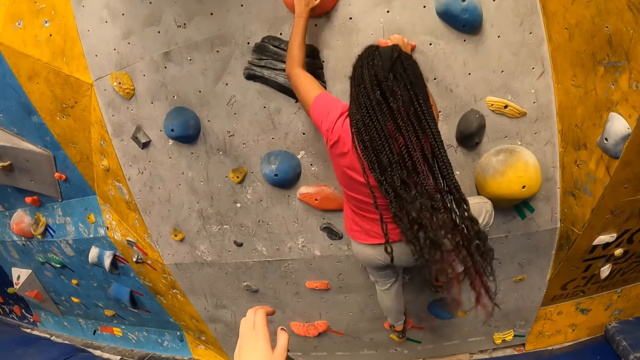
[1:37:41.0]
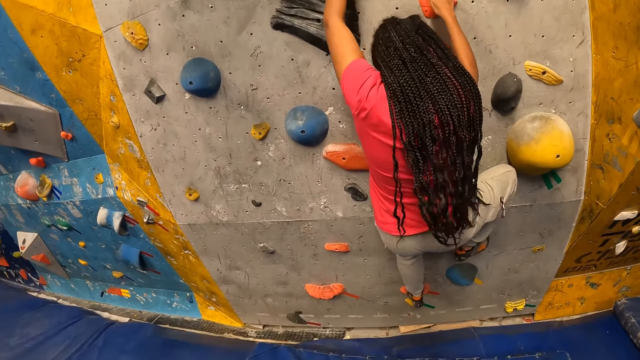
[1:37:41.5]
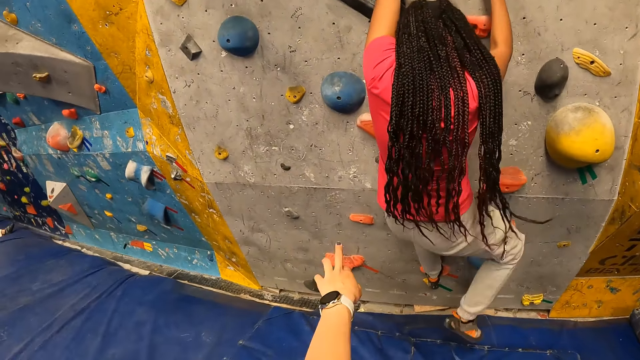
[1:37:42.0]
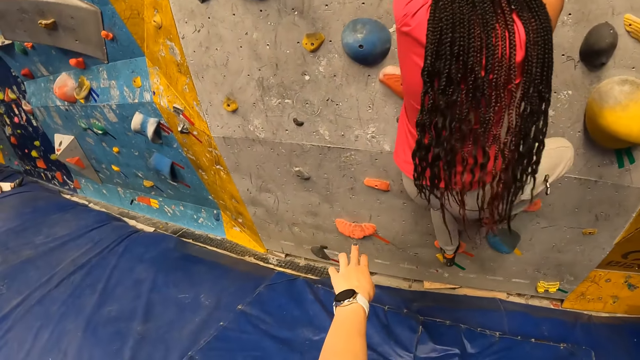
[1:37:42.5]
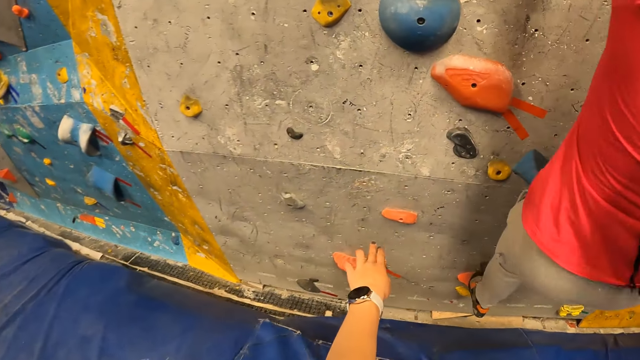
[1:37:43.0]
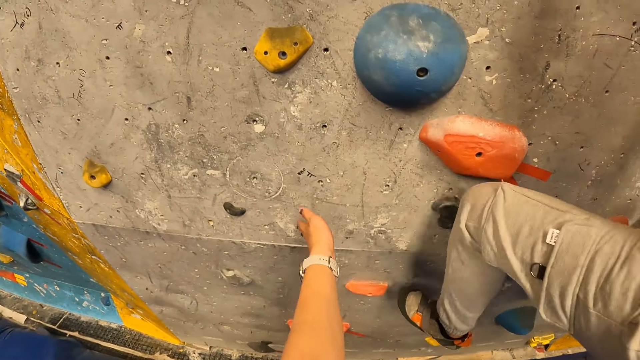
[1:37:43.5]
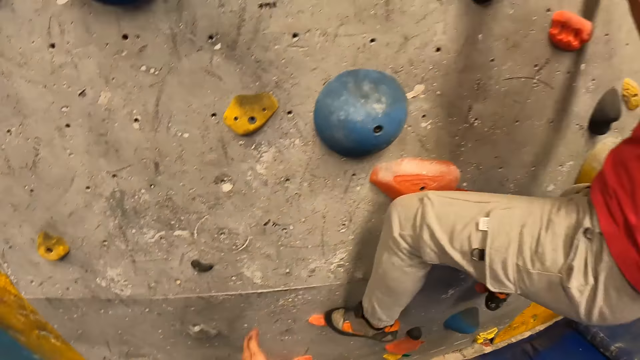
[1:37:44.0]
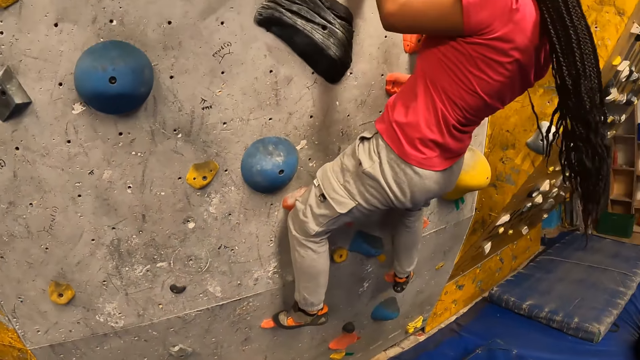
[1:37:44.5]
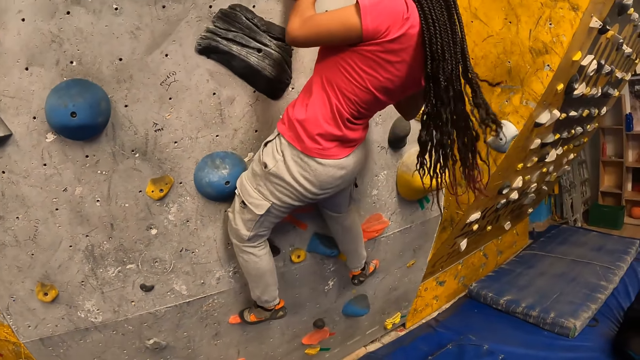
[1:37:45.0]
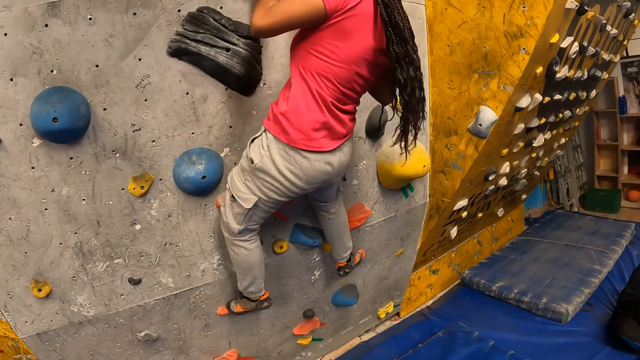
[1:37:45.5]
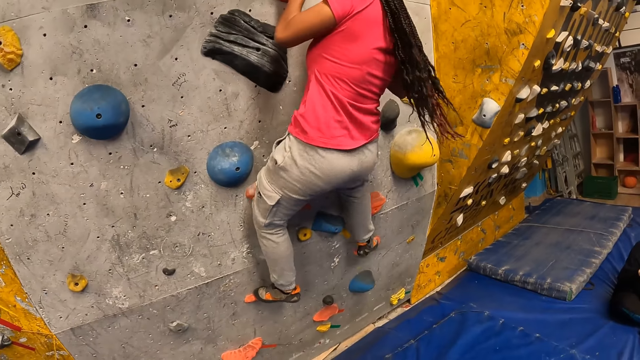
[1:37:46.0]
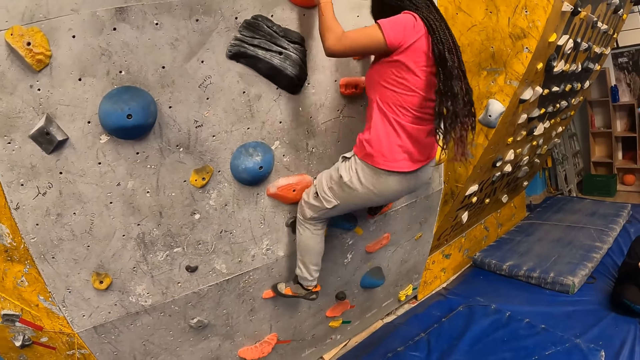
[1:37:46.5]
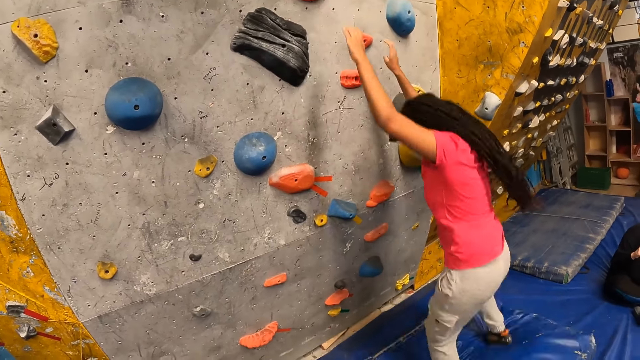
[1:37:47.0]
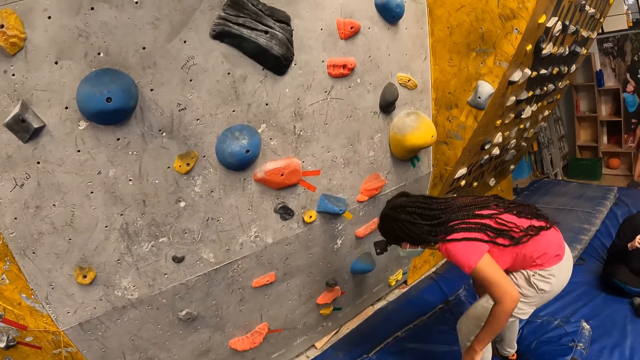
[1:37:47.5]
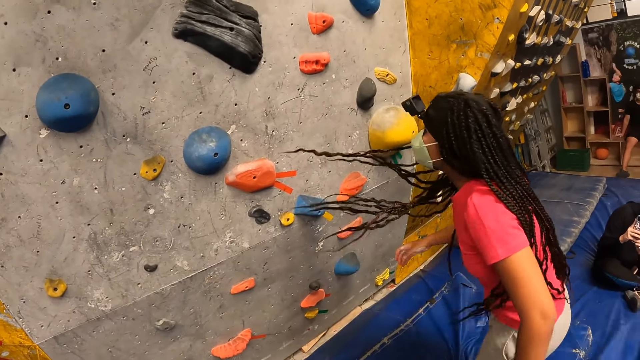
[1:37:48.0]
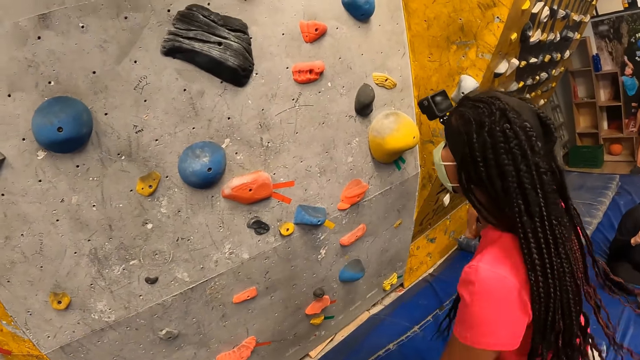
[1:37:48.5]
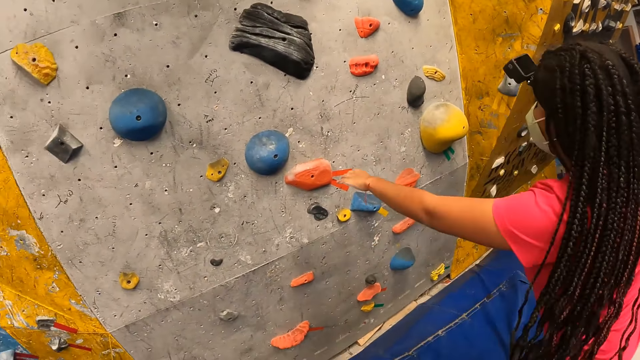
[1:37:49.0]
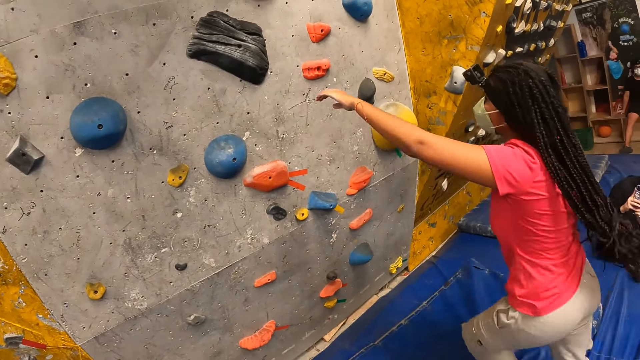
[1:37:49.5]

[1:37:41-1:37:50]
The camera wearer points at the mountain. The woman jumps on the crash pad from the indoor climbing wall.

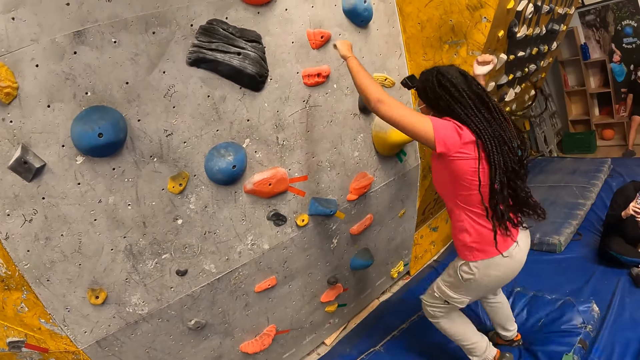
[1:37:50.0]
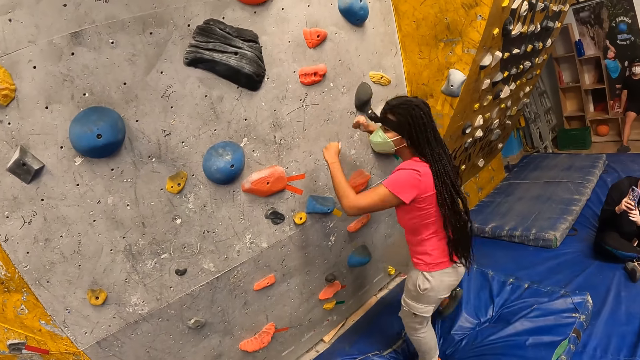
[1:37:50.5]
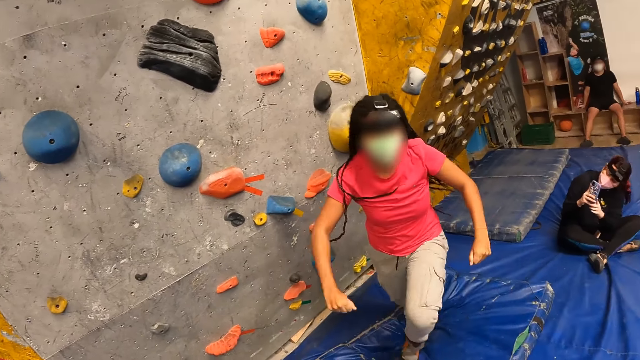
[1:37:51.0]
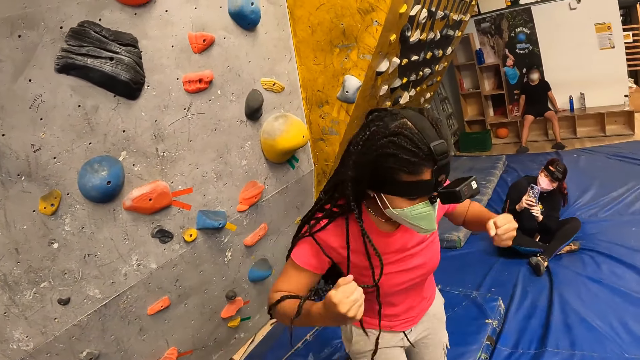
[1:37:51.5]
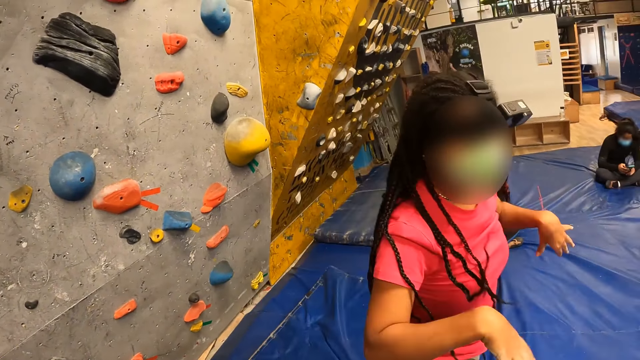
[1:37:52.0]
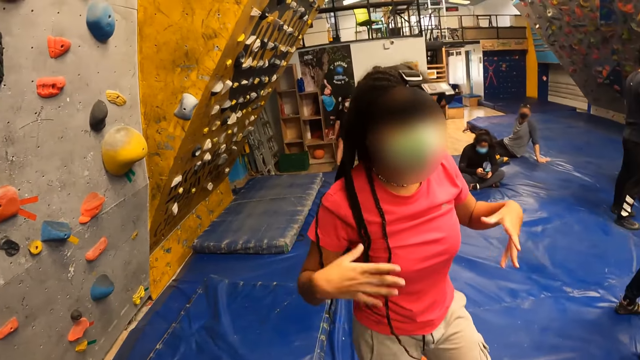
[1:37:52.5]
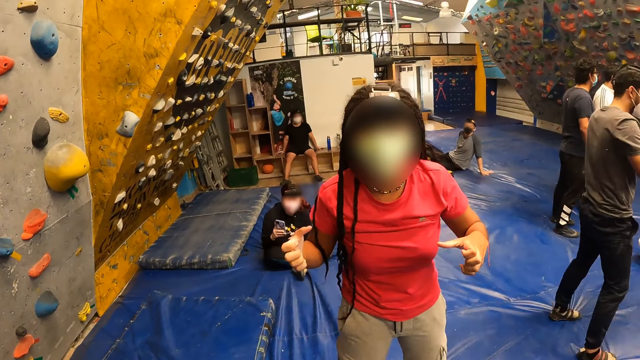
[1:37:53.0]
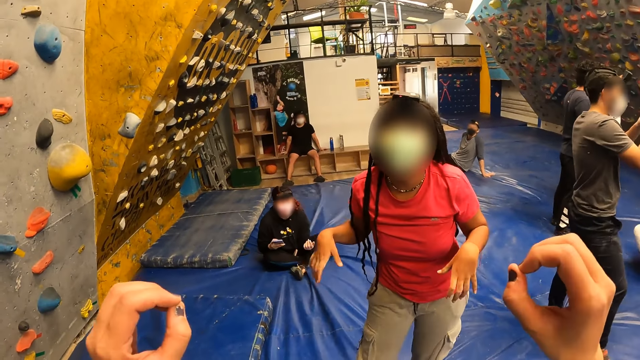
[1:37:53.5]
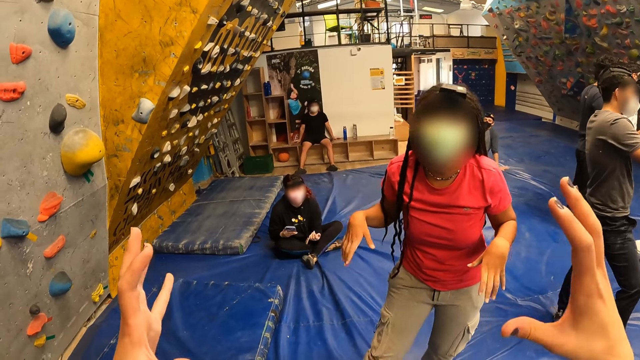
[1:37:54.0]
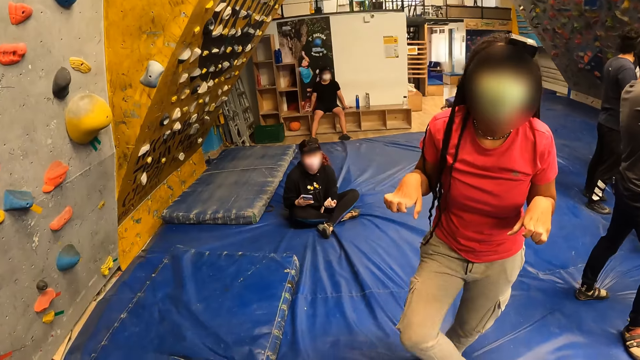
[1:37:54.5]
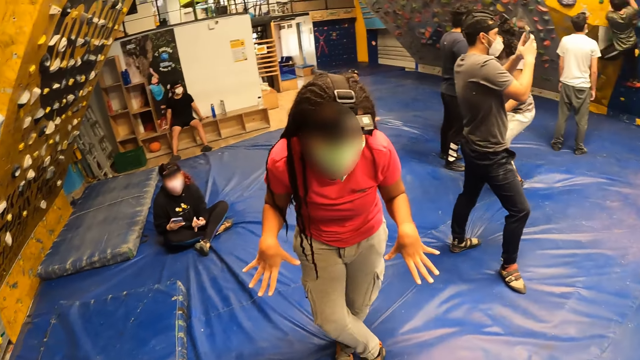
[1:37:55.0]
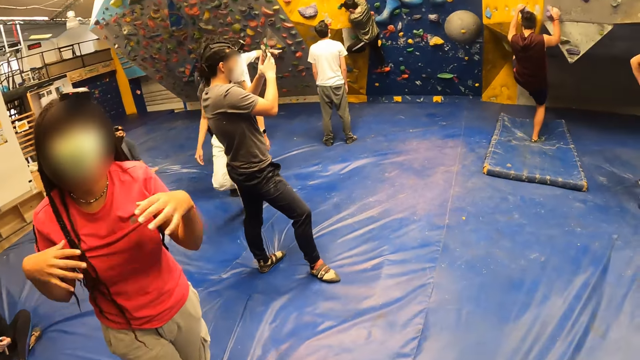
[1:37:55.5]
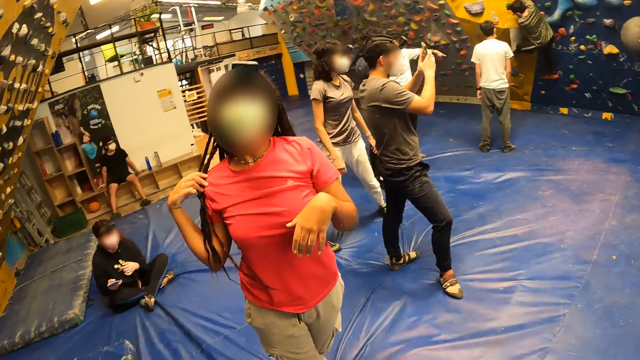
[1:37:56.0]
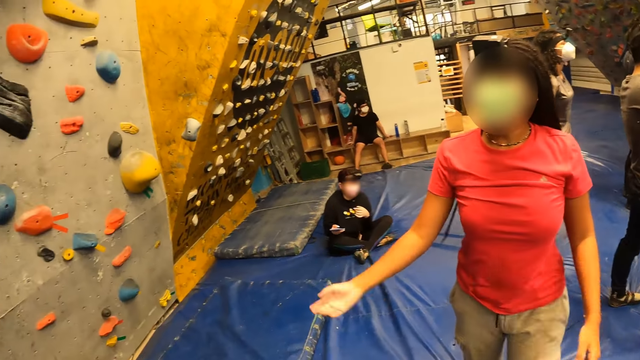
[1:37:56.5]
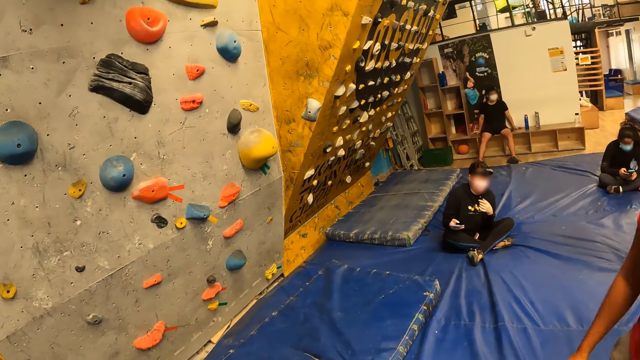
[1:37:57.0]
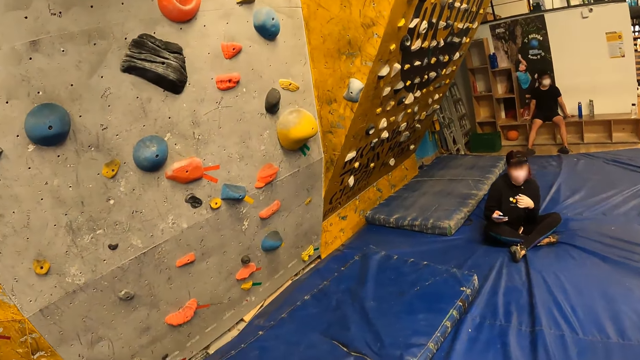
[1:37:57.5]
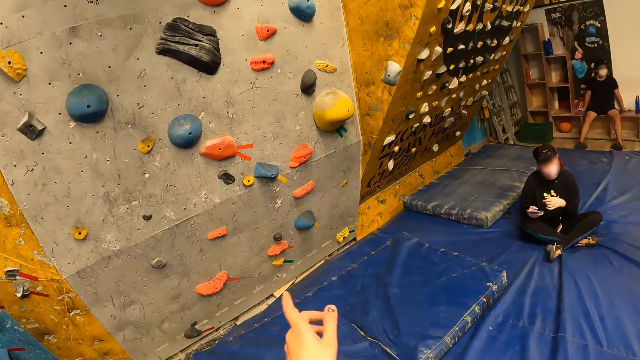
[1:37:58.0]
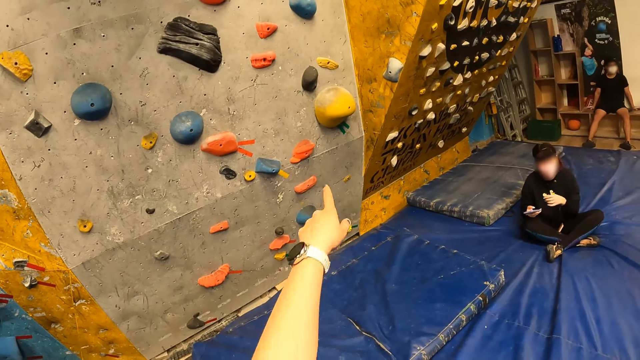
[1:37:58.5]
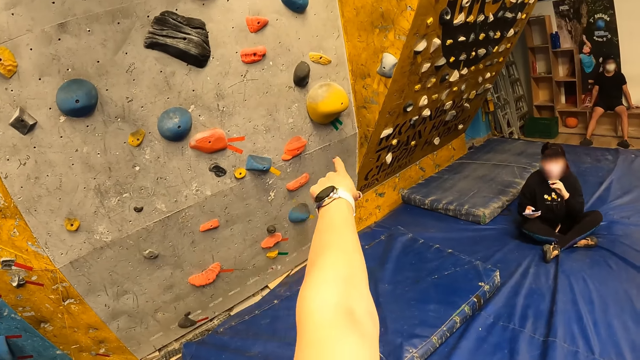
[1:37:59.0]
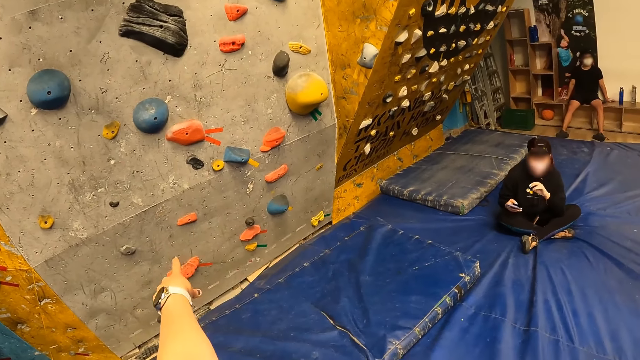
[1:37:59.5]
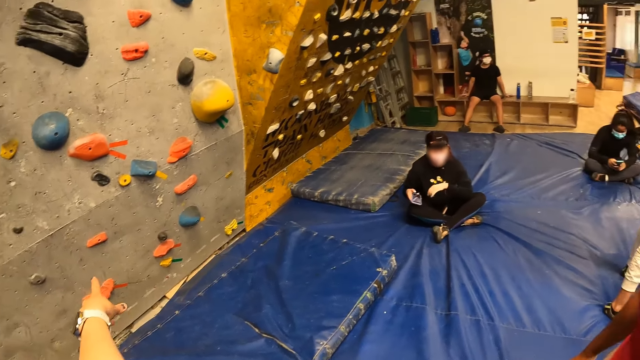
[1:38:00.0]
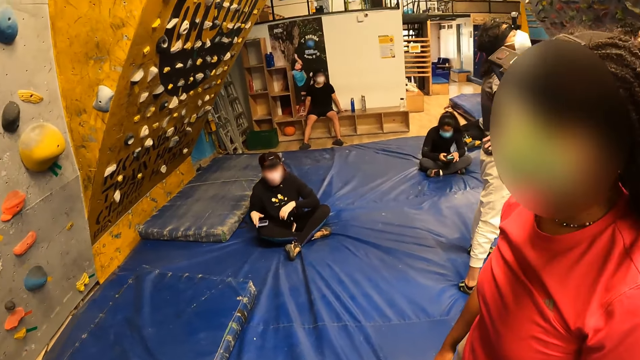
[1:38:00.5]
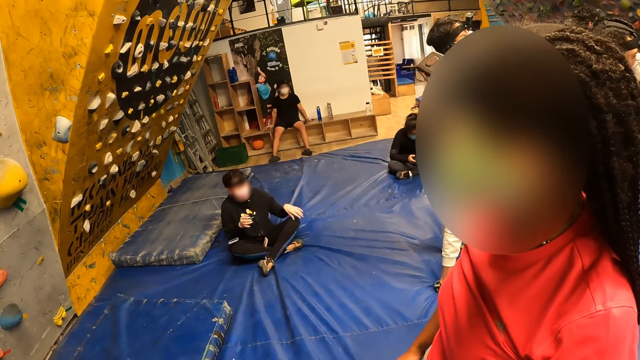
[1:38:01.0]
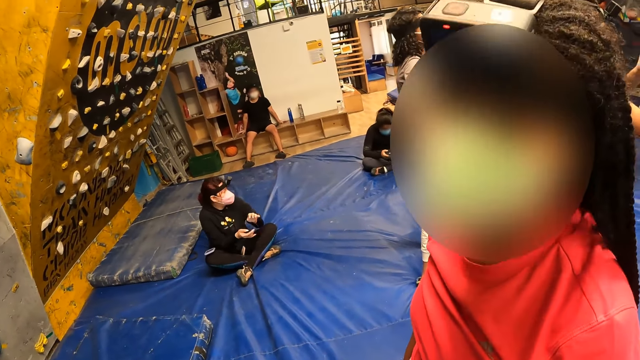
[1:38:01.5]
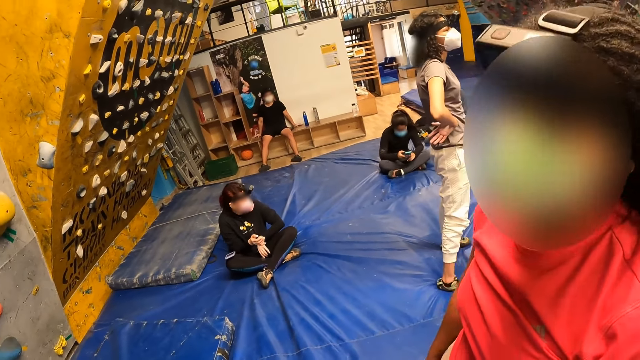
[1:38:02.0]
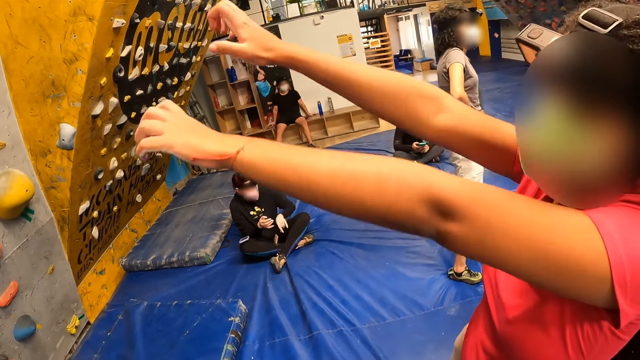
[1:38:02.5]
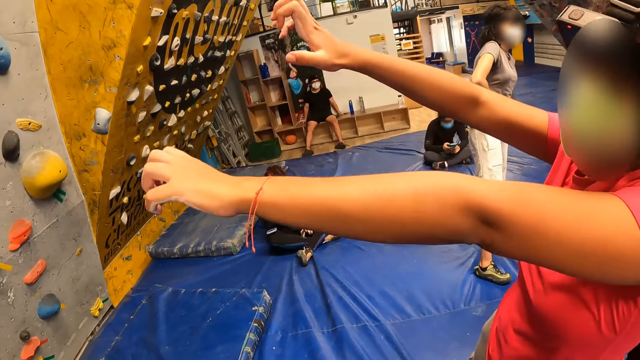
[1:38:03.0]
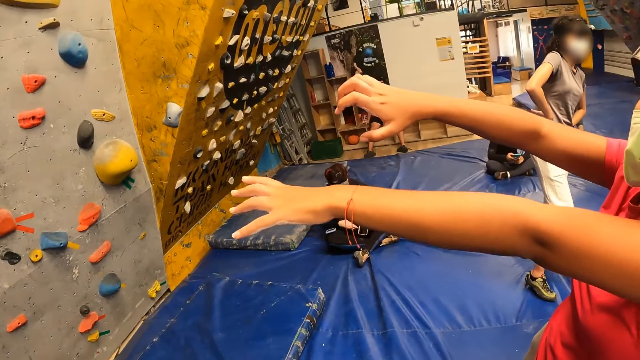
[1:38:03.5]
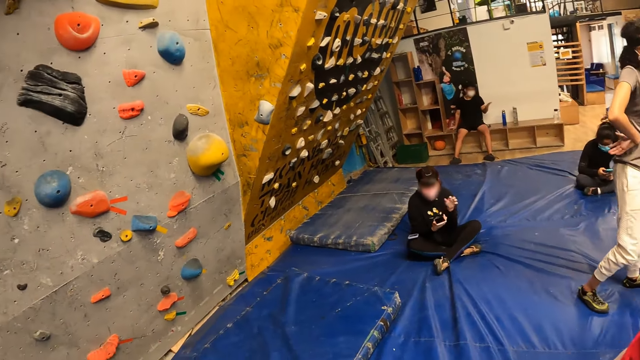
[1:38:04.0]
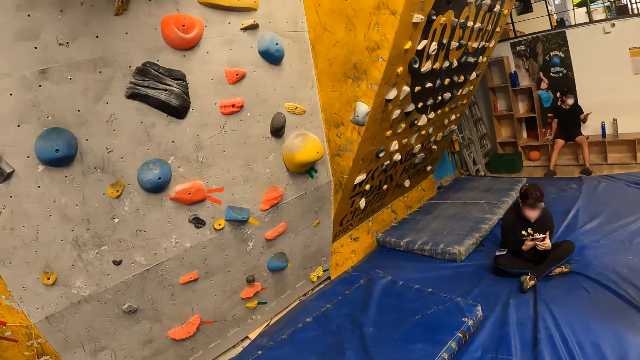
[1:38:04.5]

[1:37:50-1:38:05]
The woman looks at the camera wearer. The woman interacts with the camera wearer. The woman talks with the camera wearer. The camera wearer points with fingers. The woman talks with the camera wearer.
